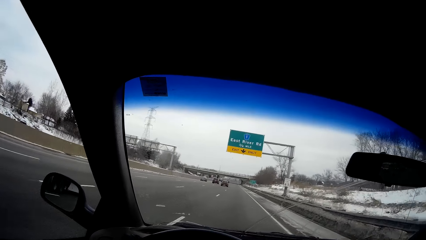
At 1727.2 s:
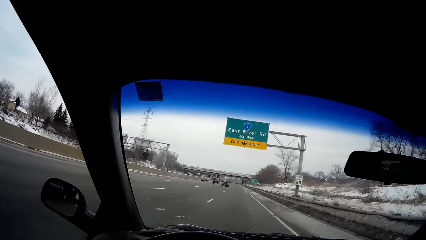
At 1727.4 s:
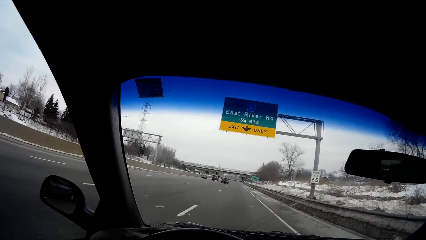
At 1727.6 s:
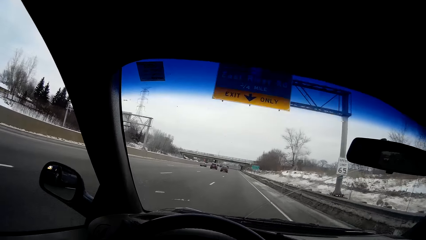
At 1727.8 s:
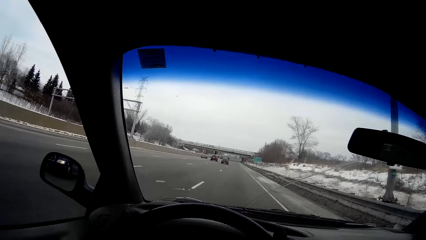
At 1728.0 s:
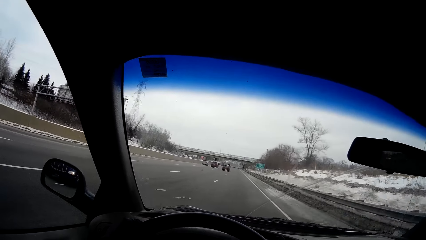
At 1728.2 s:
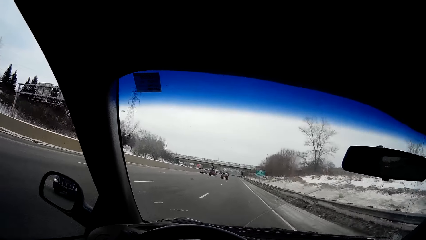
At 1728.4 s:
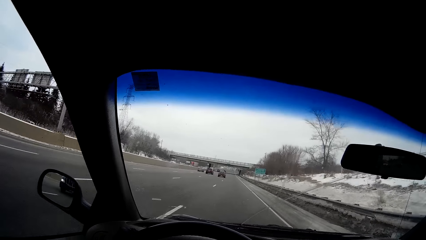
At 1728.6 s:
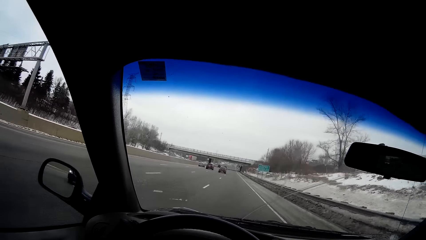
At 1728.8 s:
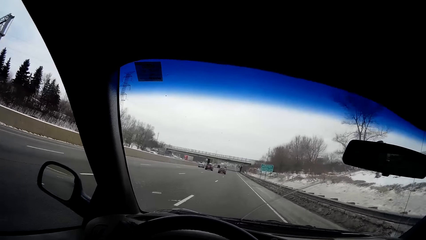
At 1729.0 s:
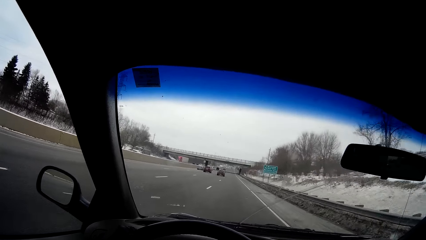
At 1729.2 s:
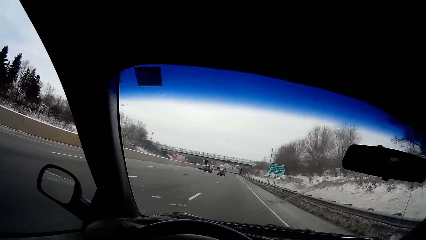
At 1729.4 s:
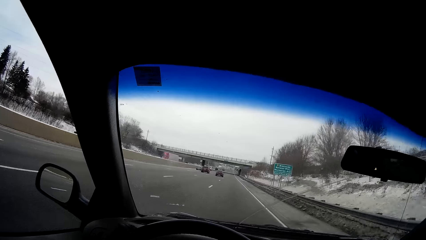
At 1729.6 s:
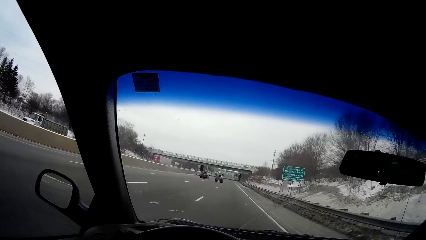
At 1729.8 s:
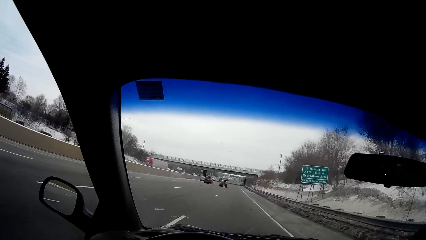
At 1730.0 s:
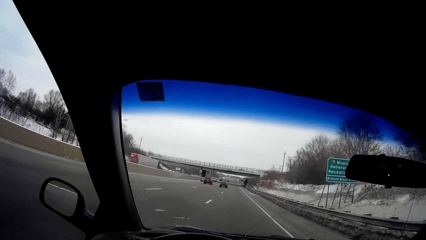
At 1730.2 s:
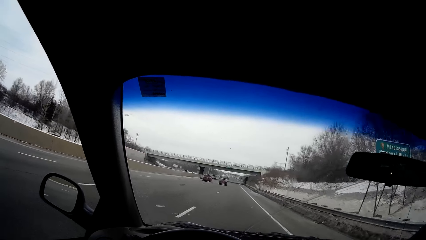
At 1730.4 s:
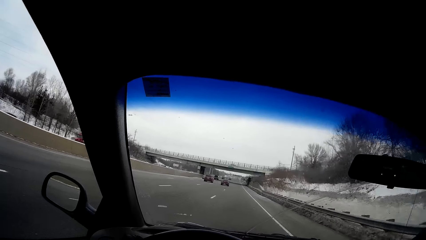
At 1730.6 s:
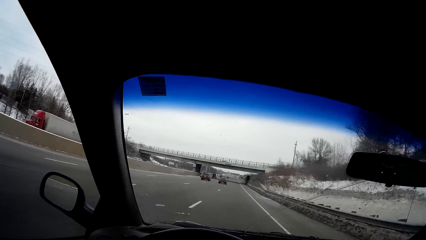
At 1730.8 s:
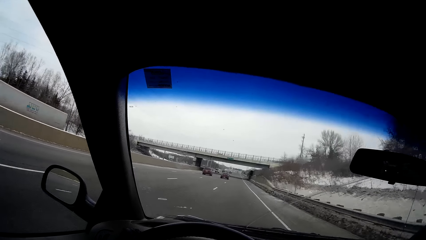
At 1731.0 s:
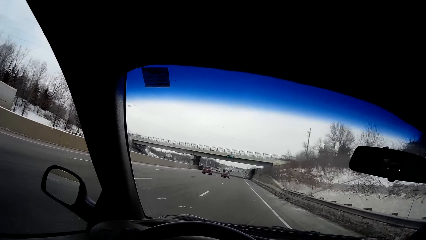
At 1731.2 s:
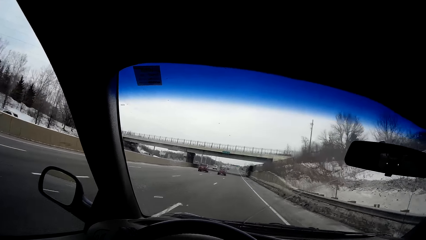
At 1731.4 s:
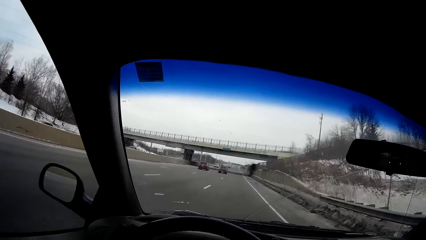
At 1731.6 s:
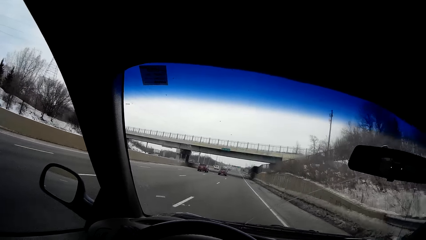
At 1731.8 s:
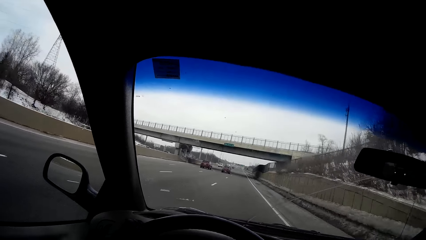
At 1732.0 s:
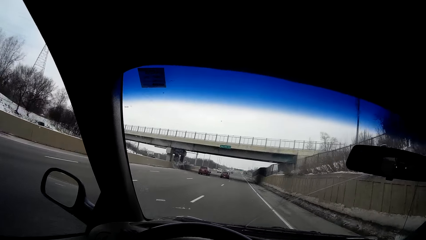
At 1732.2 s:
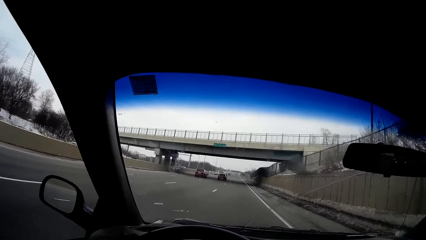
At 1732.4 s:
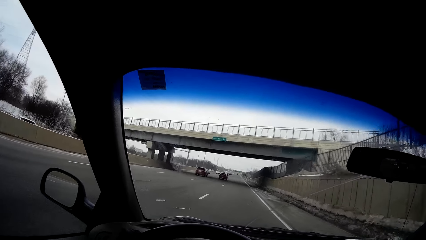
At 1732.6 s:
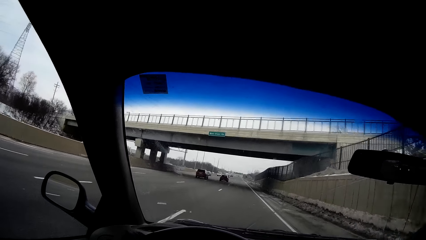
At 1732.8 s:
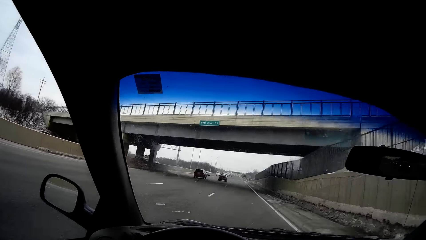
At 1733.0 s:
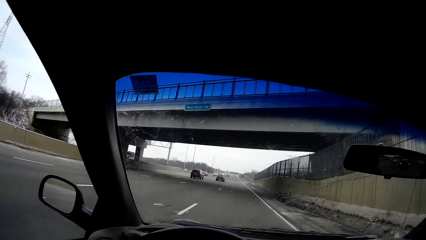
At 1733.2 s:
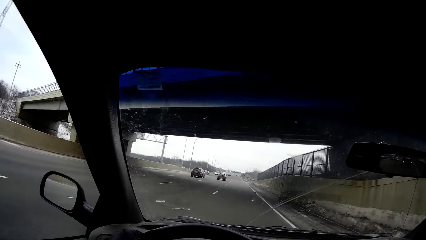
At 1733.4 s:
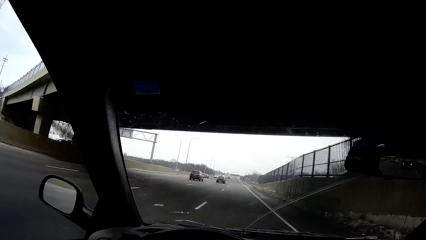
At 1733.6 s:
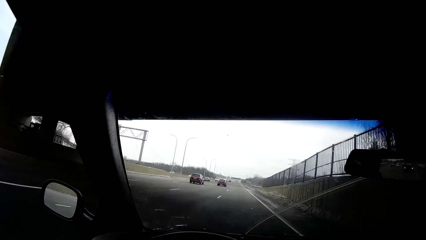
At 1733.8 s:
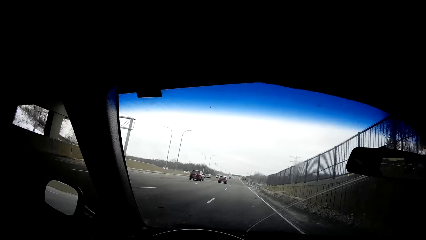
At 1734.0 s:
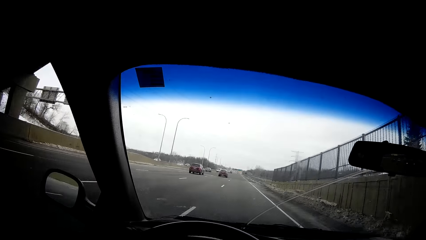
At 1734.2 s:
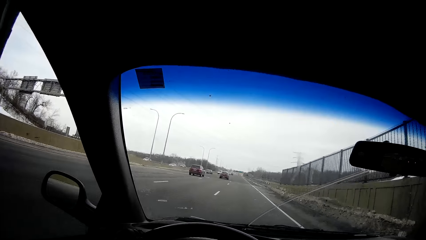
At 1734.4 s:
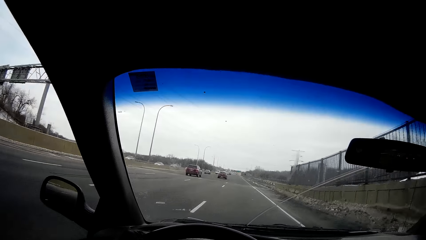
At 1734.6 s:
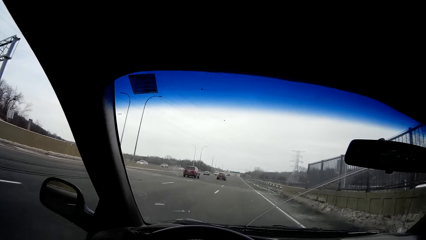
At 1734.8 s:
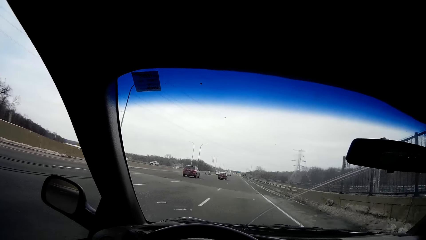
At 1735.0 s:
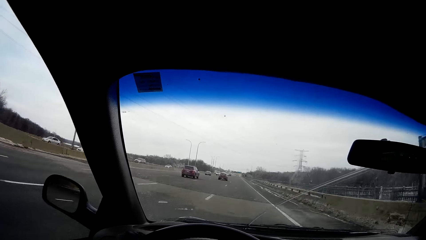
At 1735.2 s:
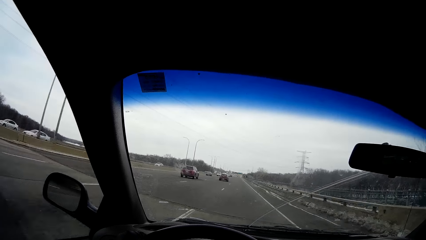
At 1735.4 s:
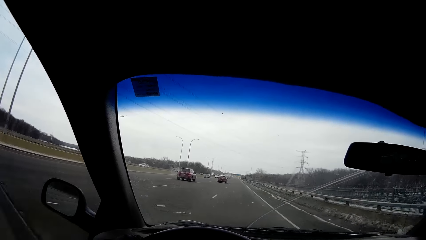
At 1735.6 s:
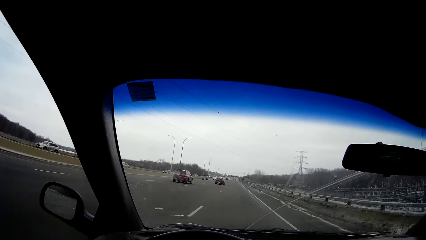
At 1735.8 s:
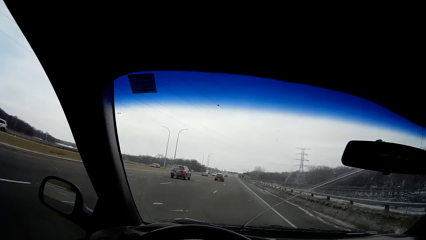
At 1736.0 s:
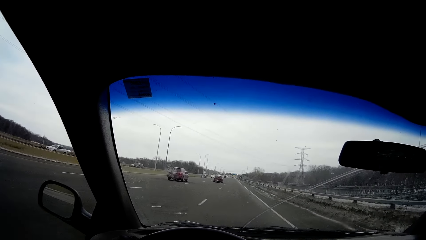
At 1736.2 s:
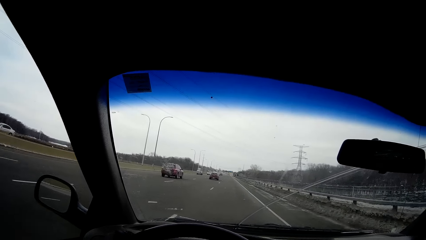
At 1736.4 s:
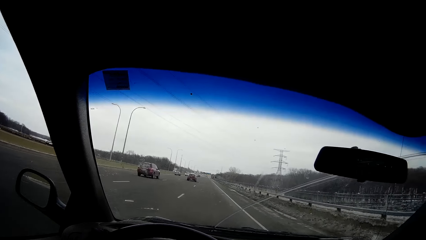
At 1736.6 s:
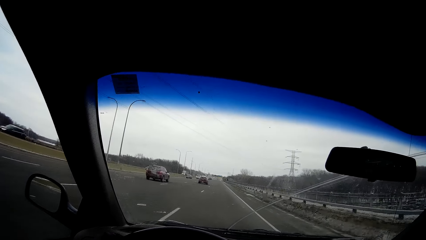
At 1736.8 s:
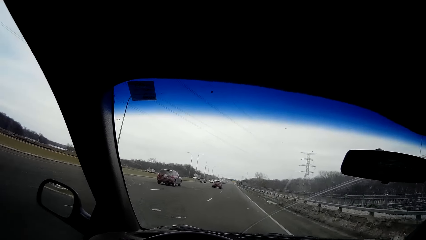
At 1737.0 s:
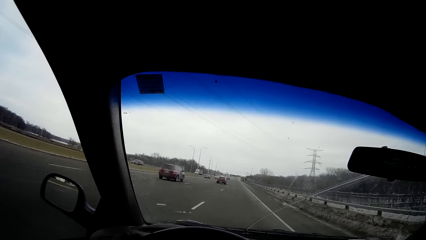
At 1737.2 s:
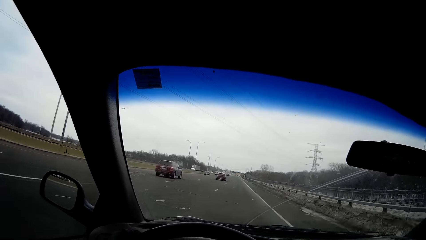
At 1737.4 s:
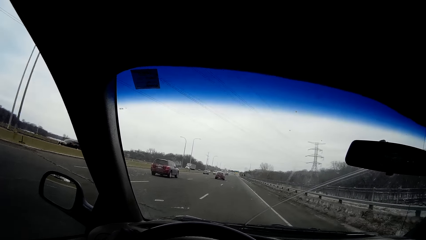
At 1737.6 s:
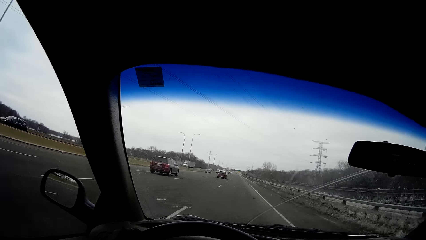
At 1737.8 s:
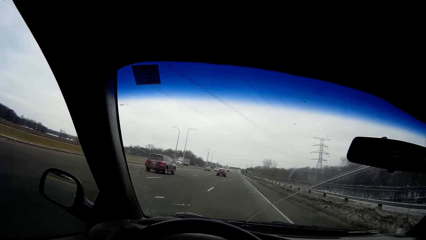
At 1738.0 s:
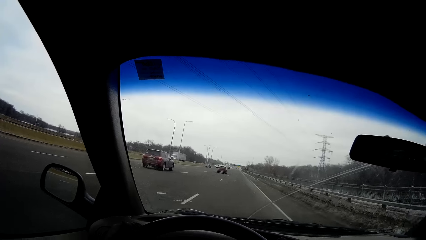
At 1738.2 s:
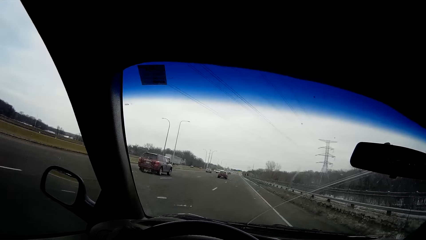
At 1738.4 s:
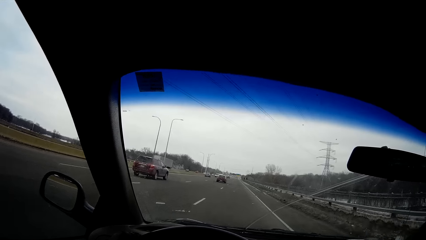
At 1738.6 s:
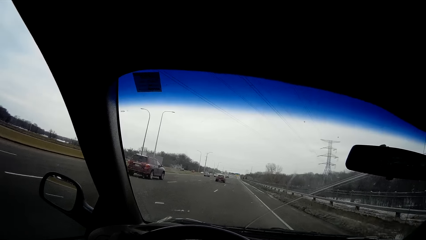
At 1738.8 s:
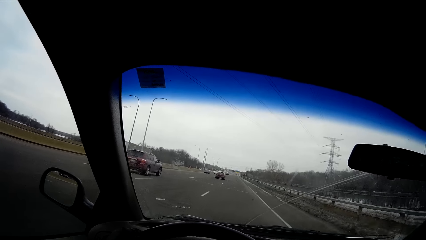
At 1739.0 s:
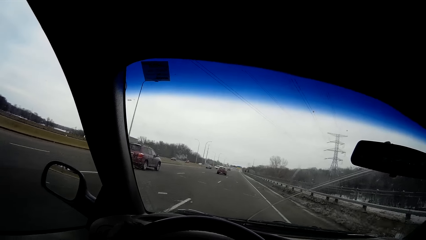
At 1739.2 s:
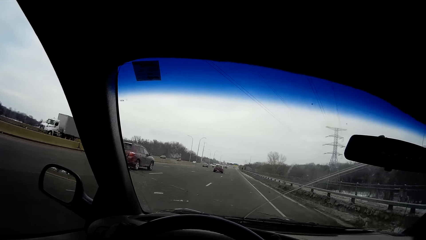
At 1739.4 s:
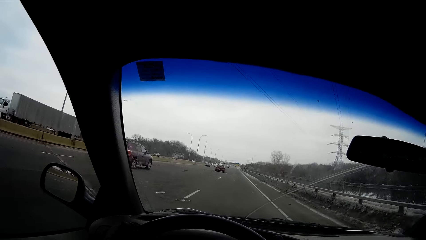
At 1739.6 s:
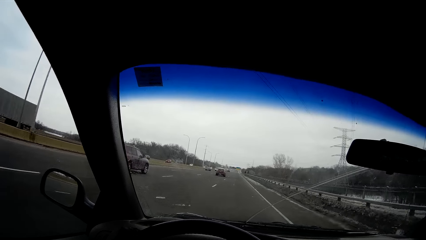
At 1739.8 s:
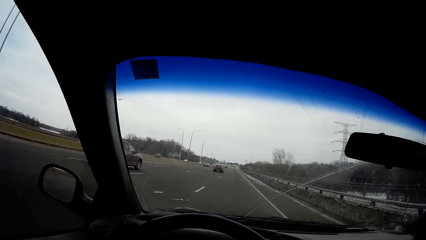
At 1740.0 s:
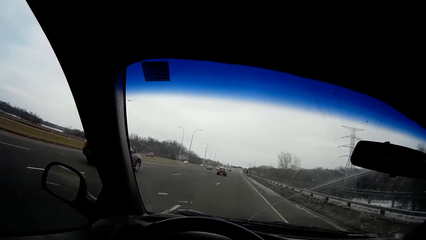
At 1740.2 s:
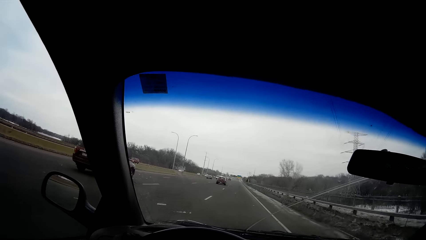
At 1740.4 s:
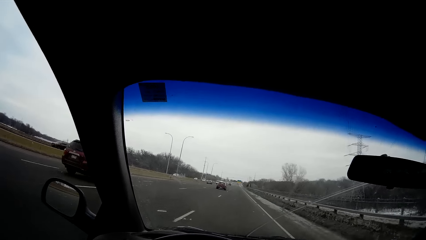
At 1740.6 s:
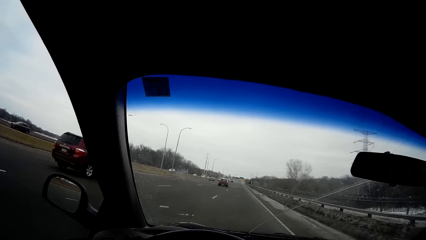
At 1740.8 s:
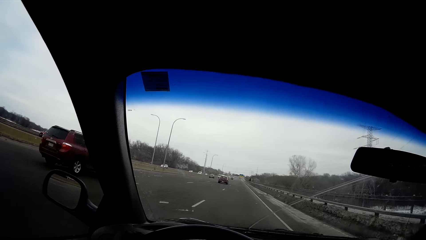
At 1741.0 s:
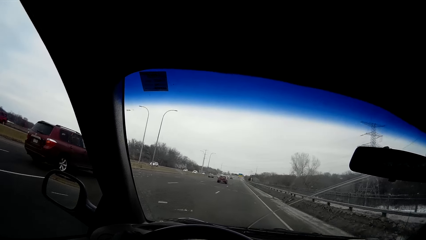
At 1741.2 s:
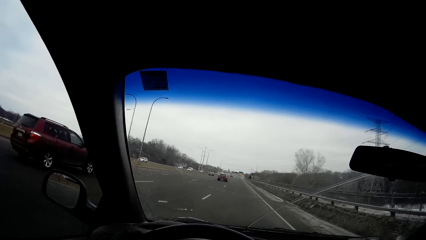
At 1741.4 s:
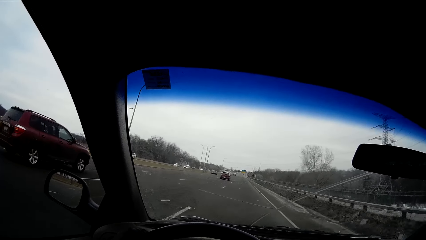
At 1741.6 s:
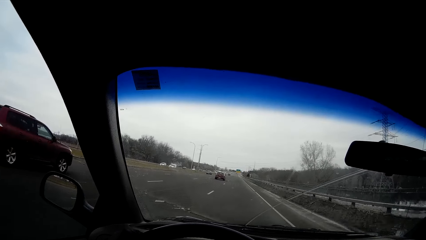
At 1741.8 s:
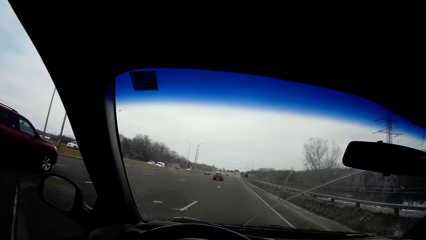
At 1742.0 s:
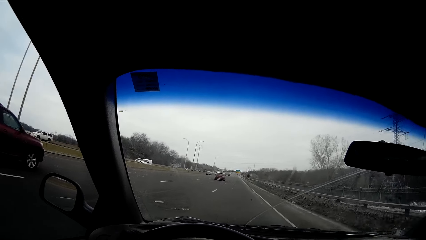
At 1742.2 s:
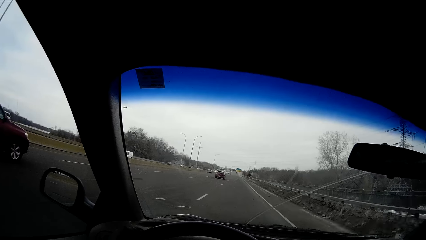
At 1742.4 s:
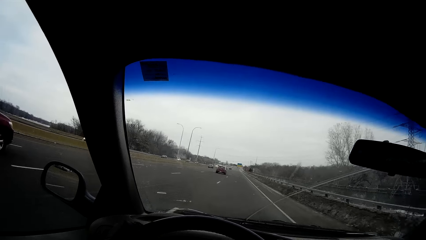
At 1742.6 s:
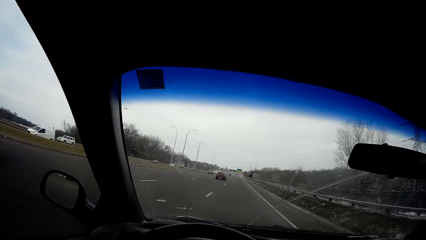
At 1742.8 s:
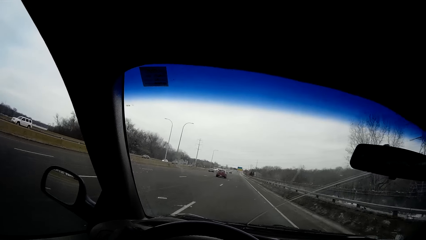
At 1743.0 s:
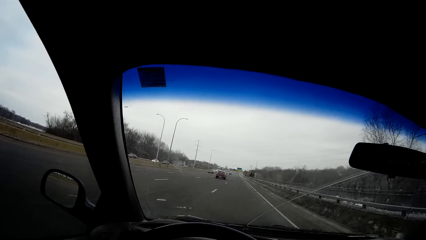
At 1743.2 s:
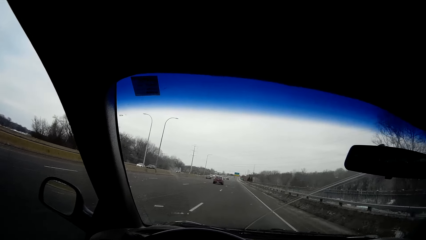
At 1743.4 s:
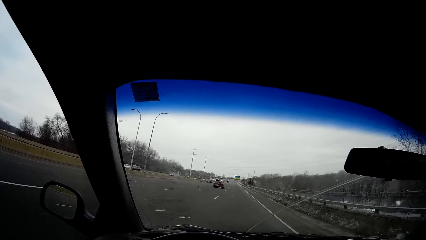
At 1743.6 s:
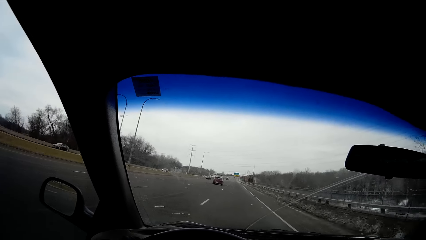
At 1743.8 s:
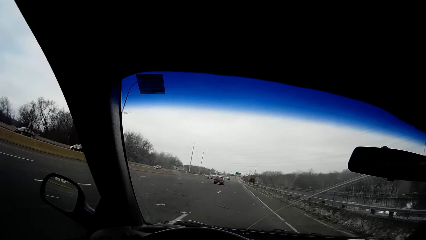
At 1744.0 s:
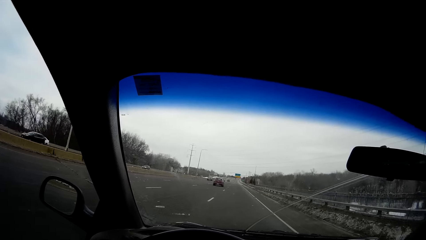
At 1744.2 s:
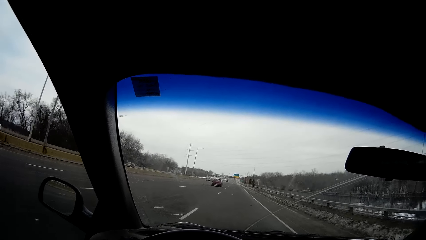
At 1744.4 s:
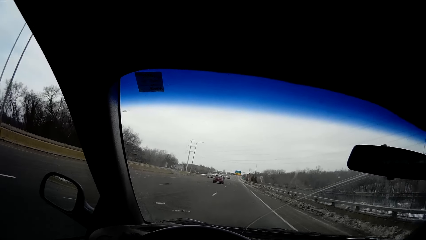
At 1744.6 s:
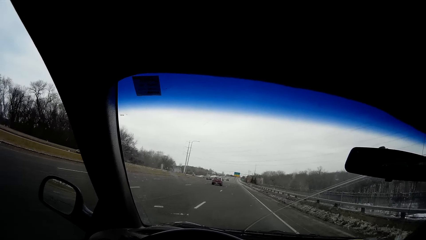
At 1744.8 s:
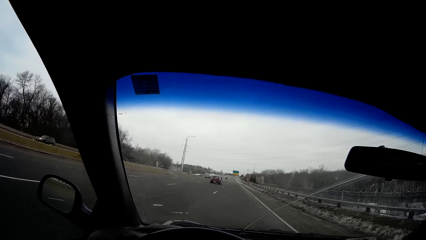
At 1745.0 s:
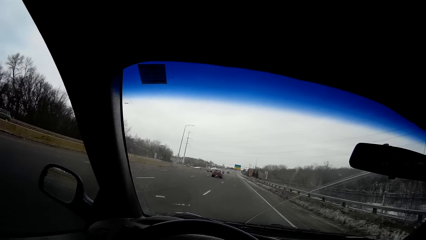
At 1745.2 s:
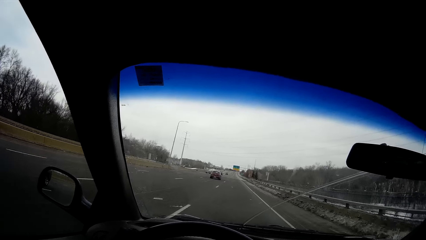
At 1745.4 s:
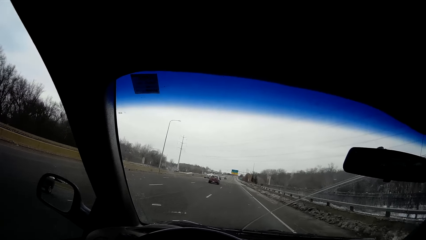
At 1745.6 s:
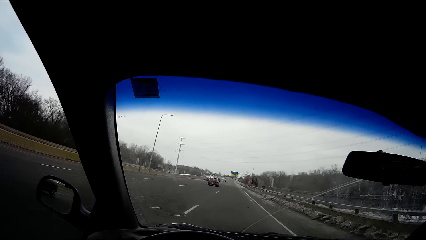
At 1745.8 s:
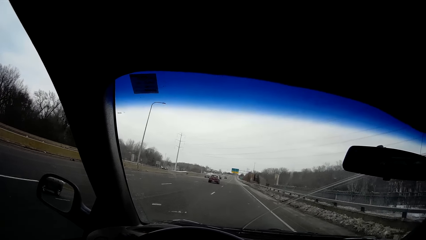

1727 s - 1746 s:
The camera wearer drives past a burgundy SUV.
